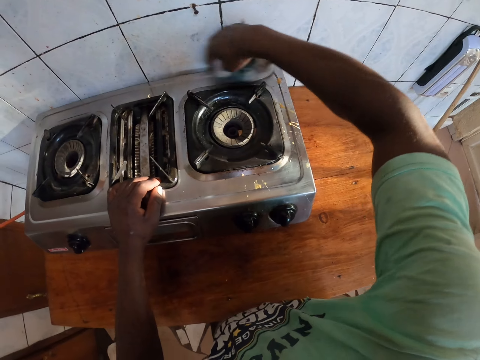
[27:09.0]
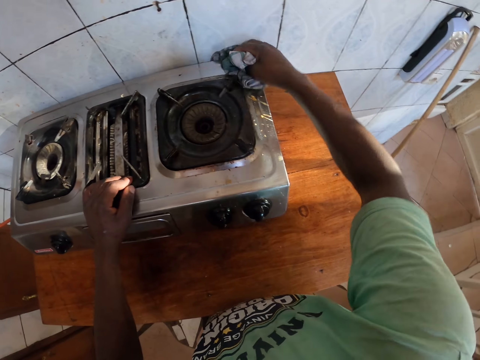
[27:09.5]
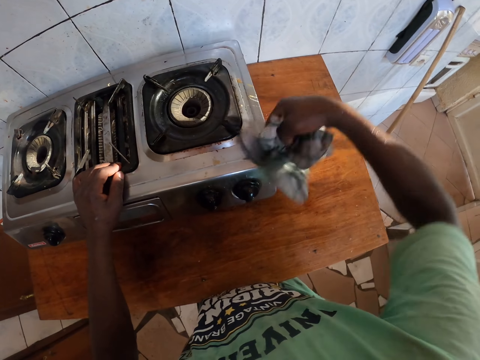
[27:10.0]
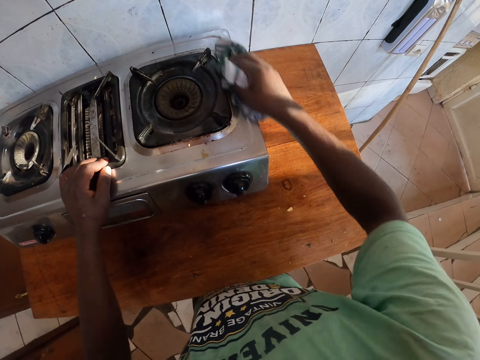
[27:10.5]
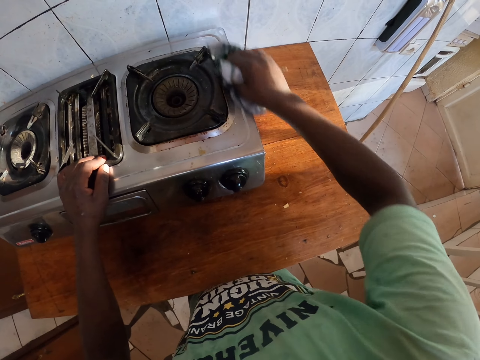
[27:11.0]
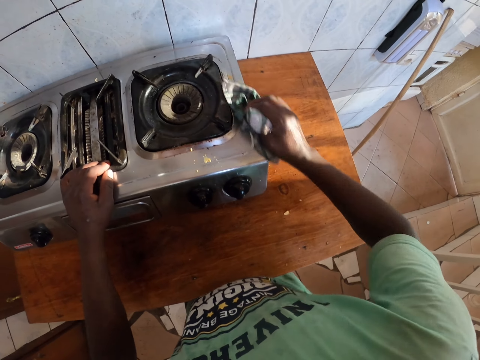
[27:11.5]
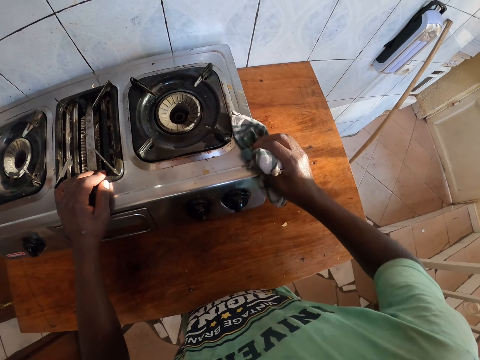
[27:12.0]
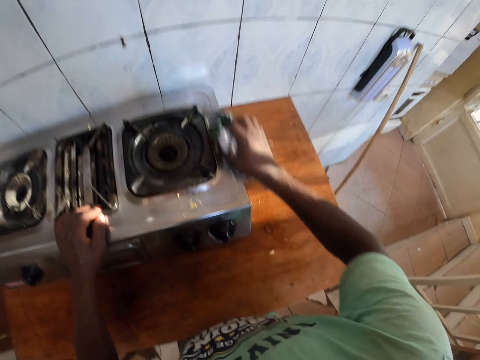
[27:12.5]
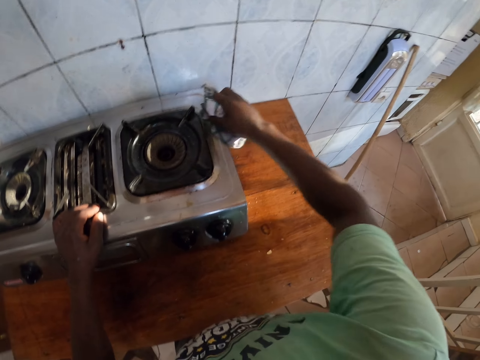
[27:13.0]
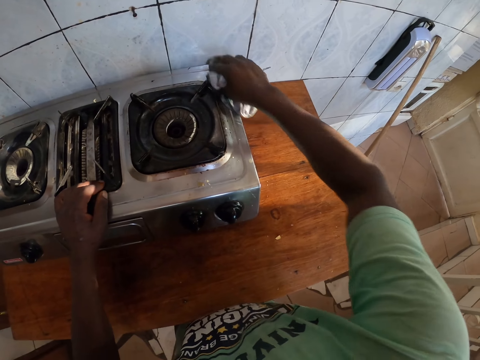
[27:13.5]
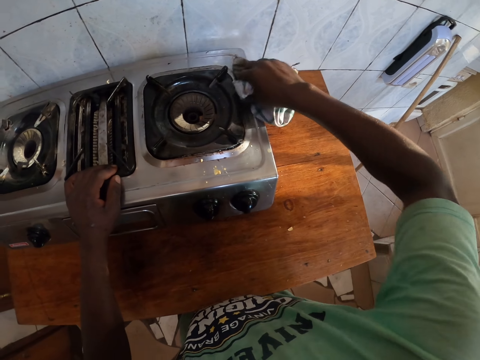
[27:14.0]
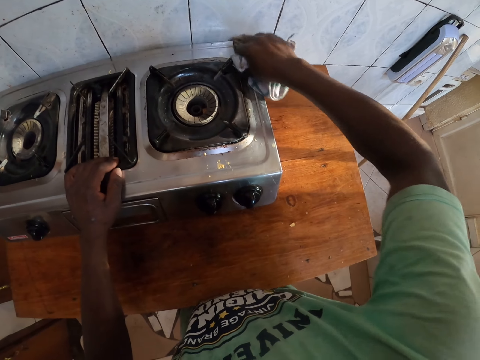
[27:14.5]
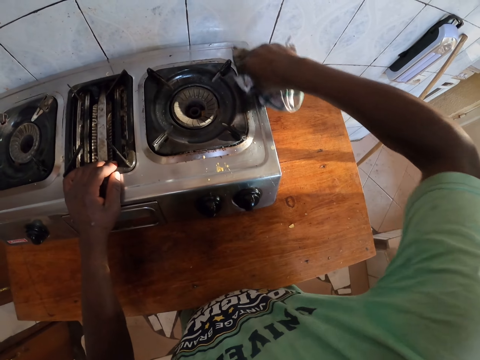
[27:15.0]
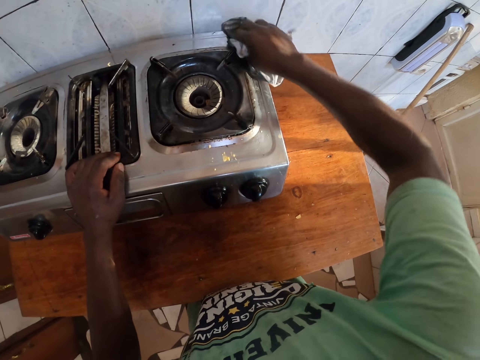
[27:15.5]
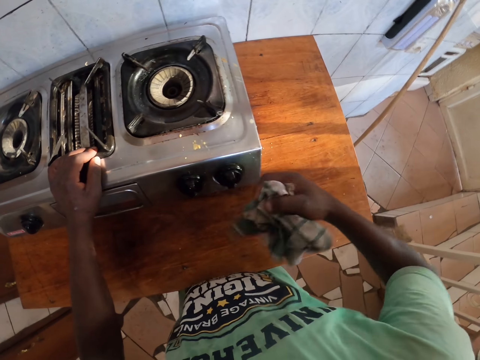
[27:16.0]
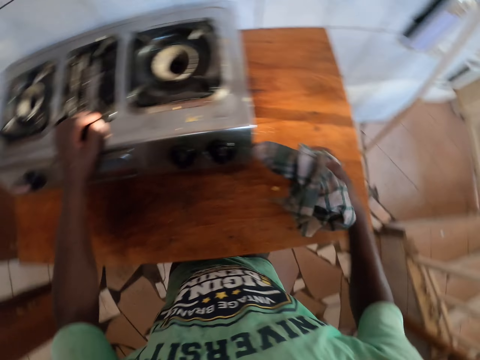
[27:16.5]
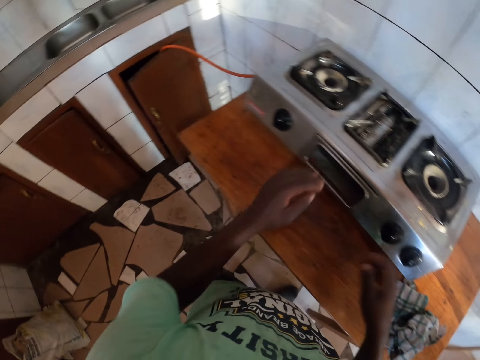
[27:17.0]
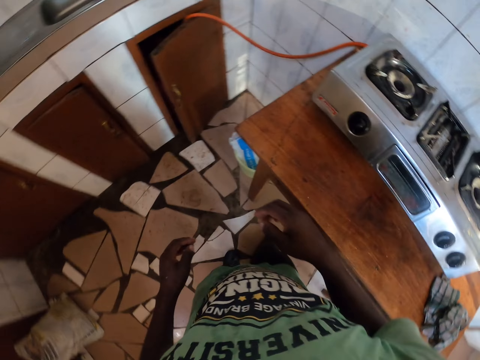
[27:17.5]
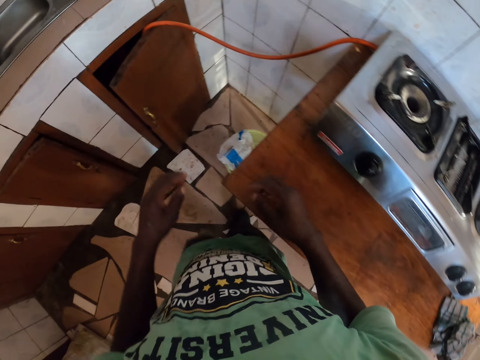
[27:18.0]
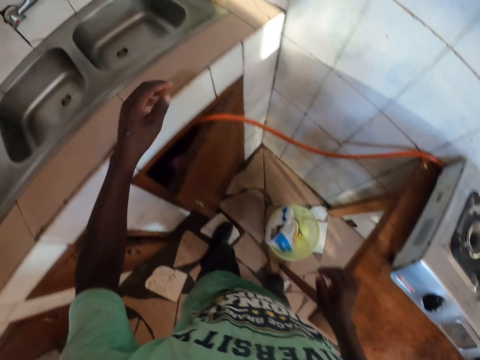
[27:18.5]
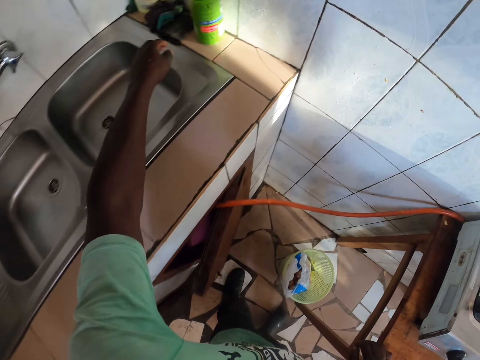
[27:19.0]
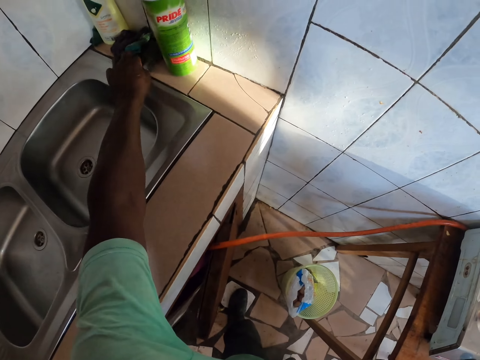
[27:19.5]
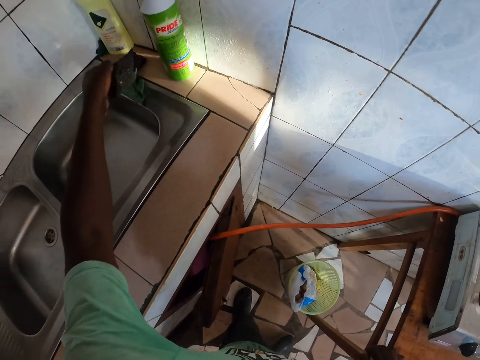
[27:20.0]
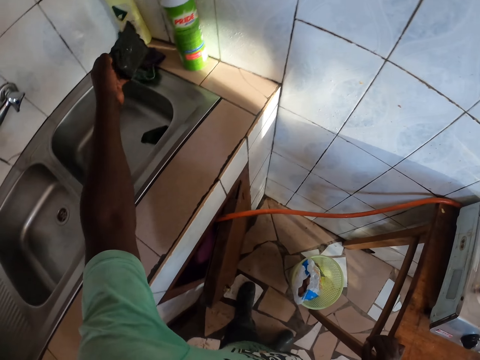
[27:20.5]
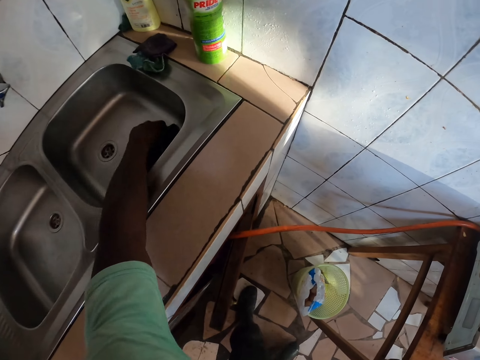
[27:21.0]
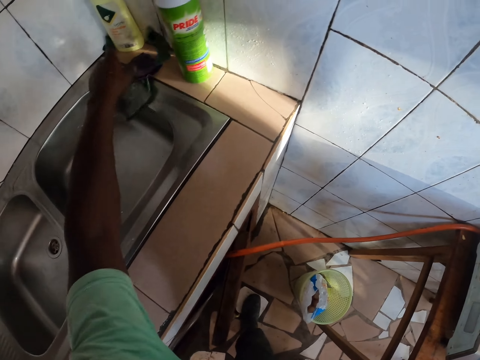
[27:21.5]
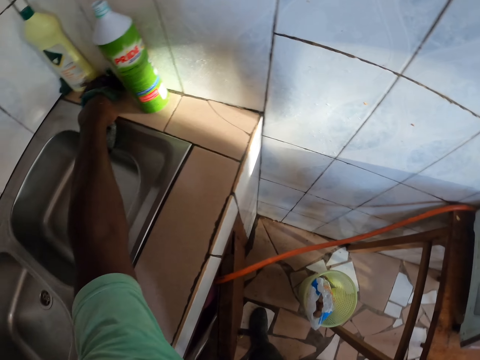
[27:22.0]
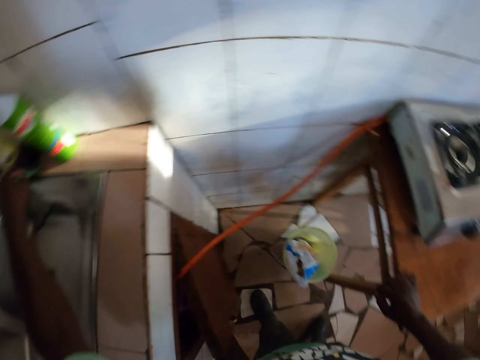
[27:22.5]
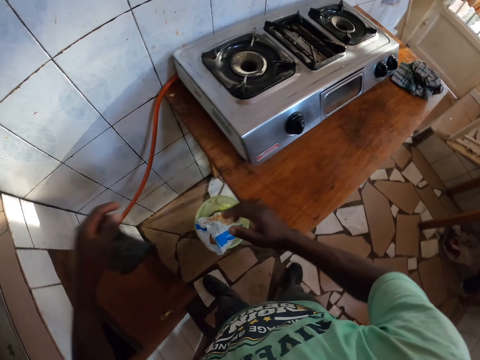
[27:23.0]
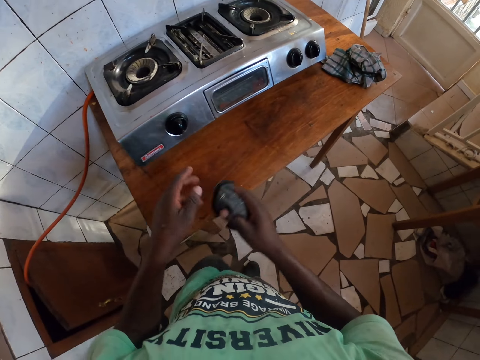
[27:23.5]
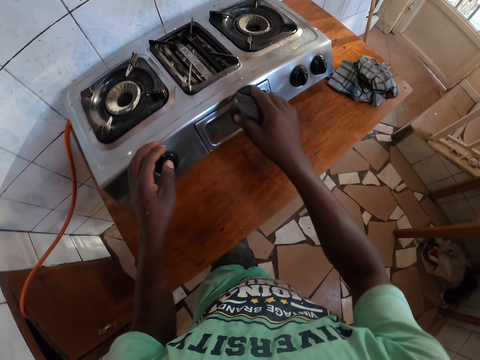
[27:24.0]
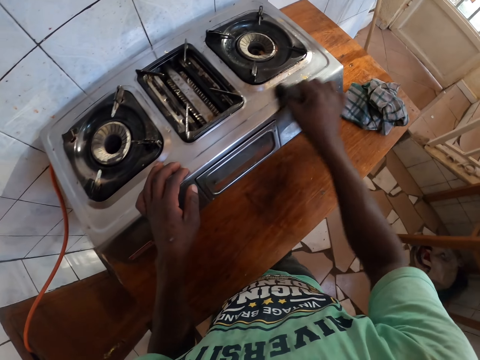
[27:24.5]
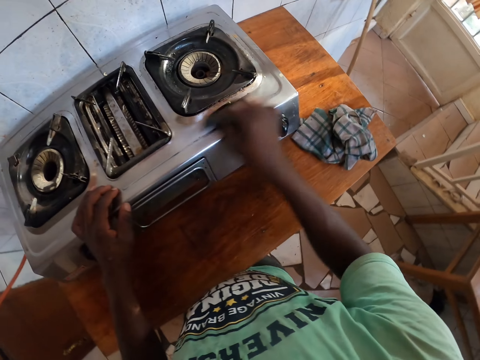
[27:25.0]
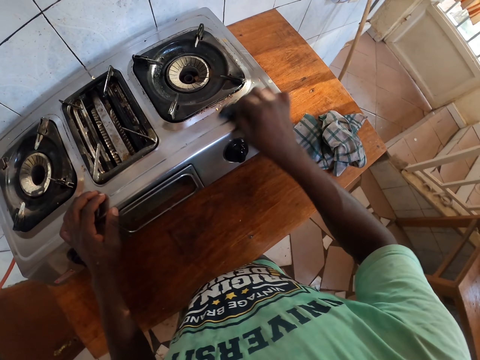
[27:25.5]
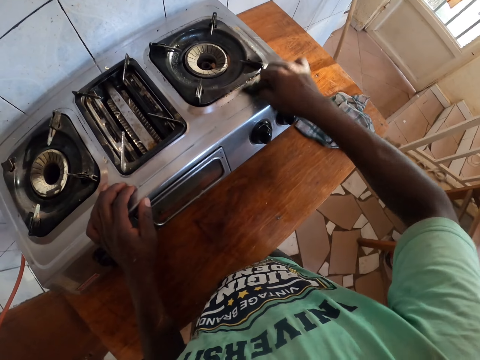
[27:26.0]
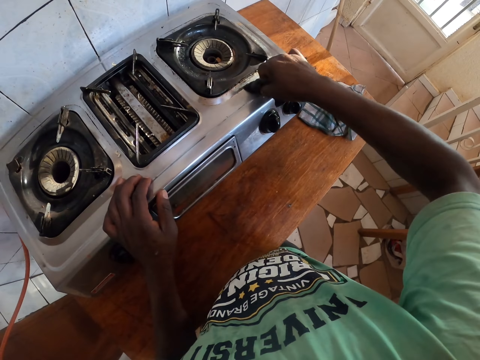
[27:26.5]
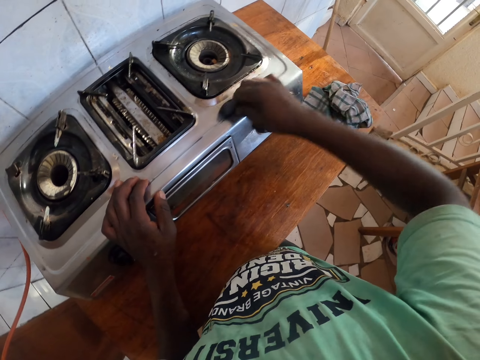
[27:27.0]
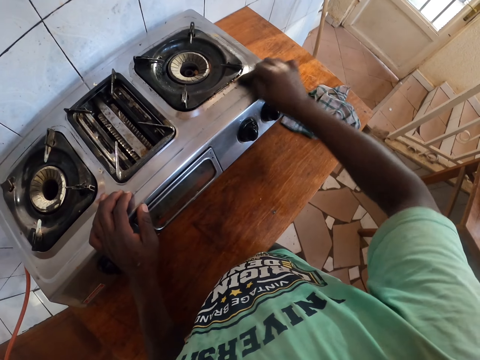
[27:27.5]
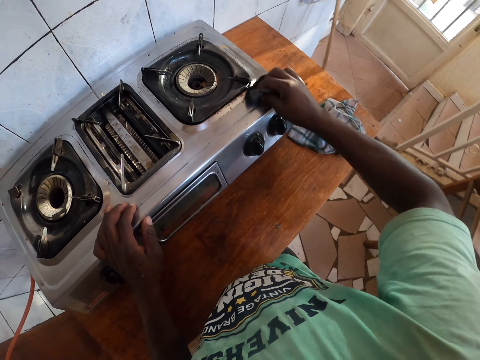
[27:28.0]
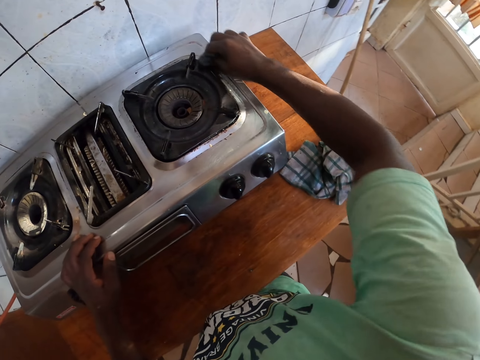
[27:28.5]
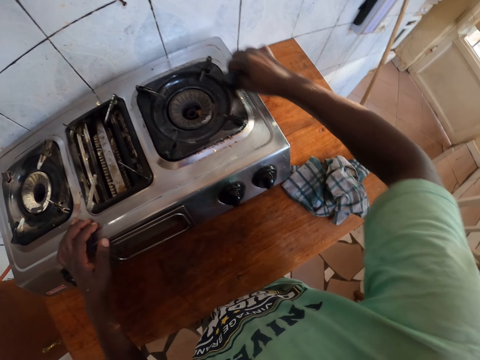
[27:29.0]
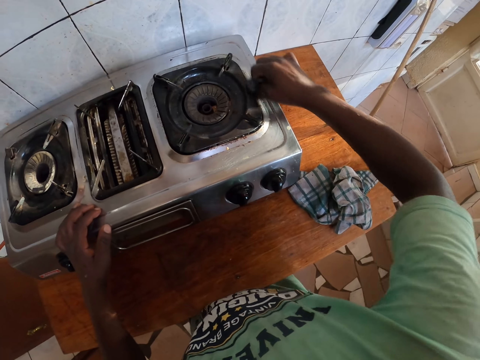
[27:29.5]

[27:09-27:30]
The camera wearer holds a cloth. They drop the cloth on a table. They move towards a sink. They take another rag or scrubber. They clean a gas stove with the scrubber.

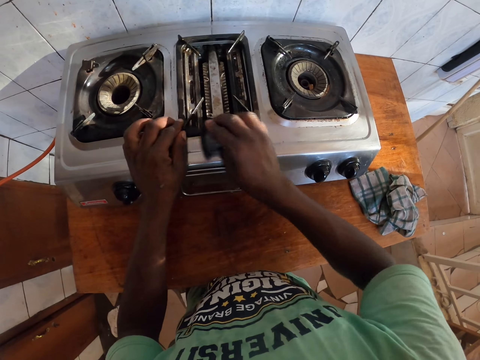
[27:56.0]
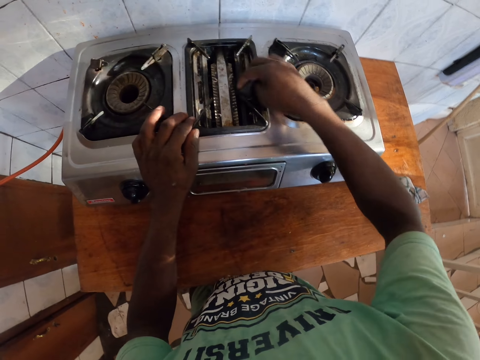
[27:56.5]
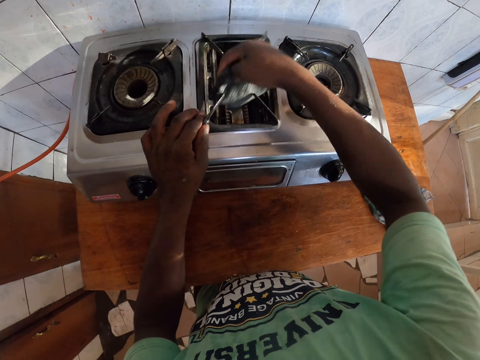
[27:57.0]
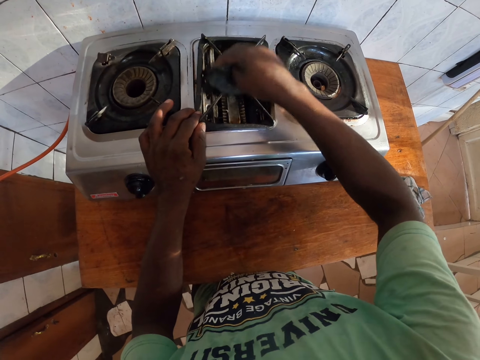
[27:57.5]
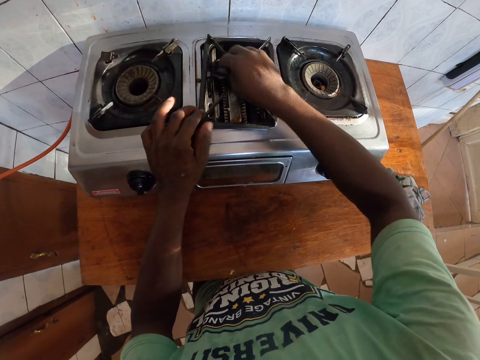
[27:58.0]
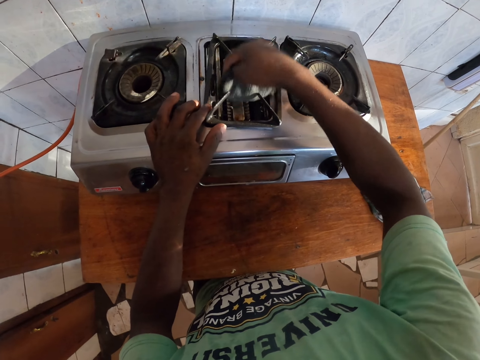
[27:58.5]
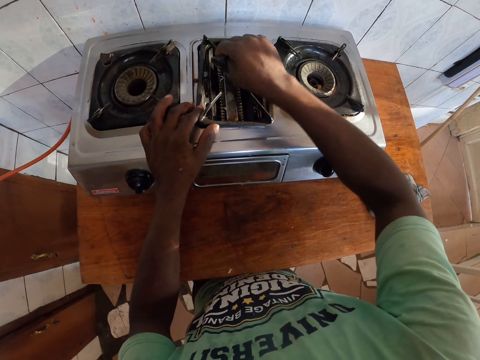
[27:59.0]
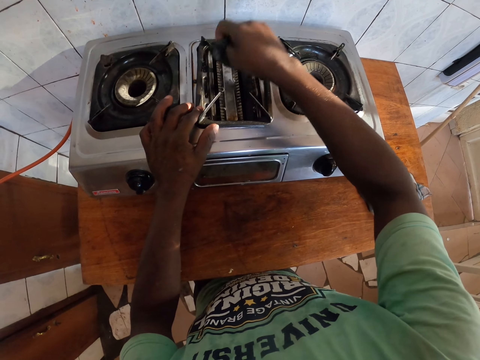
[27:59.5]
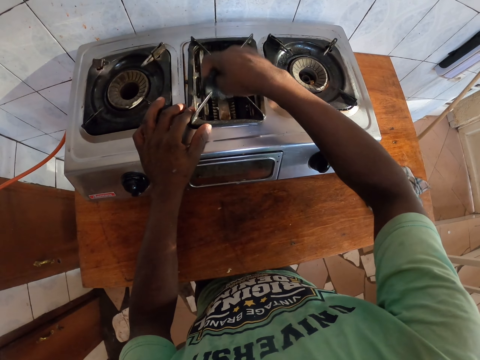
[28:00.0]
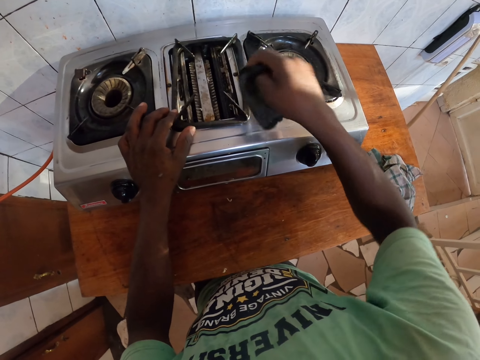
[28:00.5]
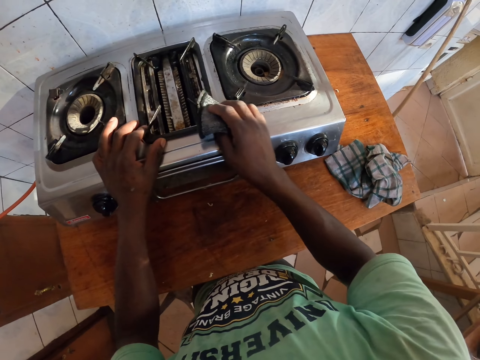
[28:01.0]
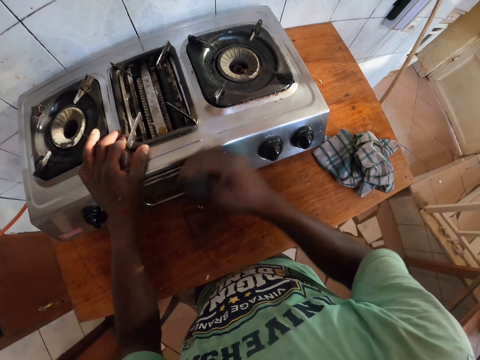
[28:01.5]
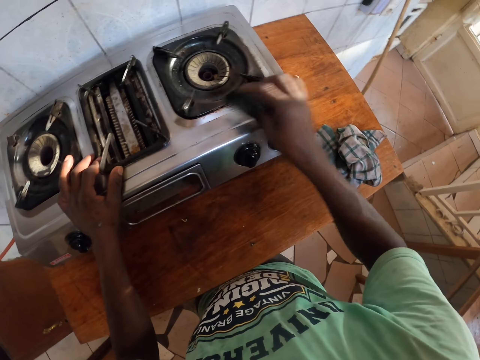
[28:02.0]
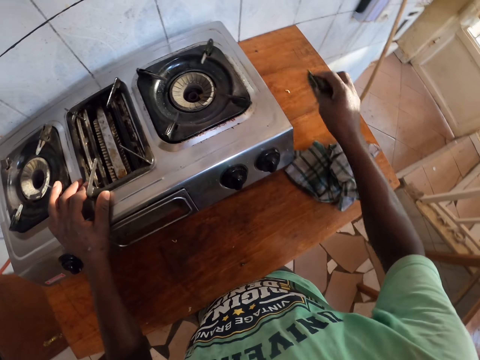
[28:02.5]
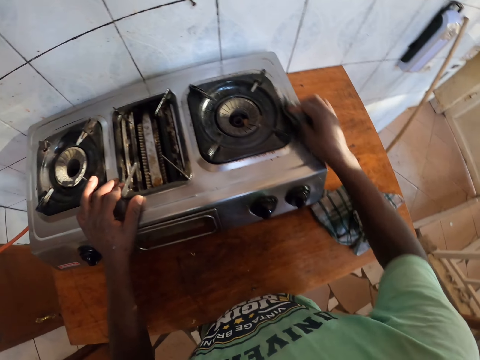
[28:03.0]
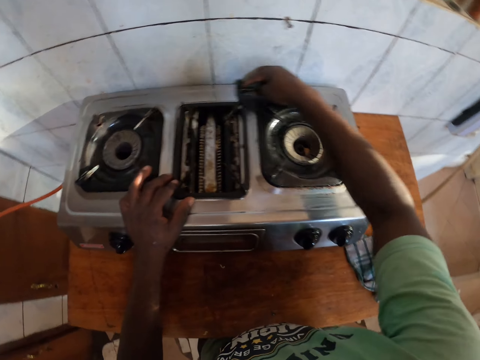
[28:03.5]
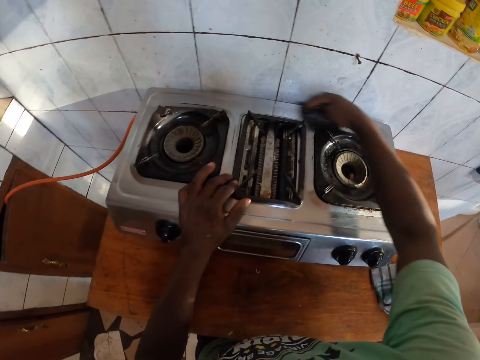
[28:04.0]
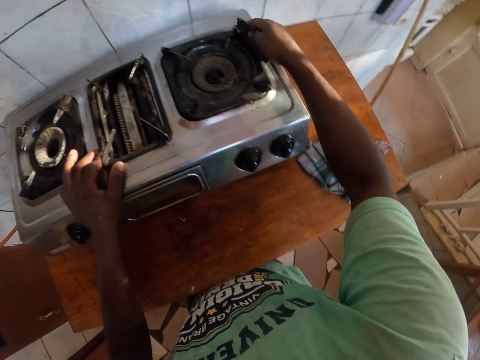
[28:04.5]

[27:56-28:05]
The camera wearer wipes a pan support. They wipe a gas stove grill. They clean the gas stove.
